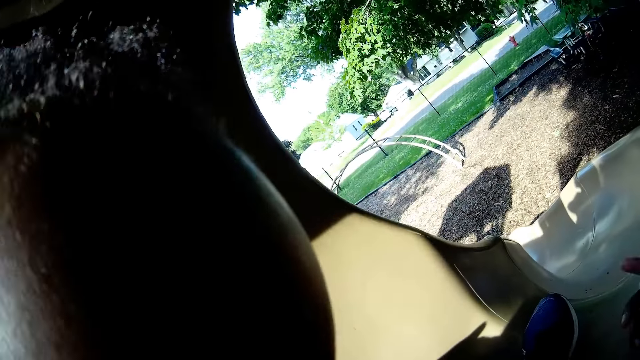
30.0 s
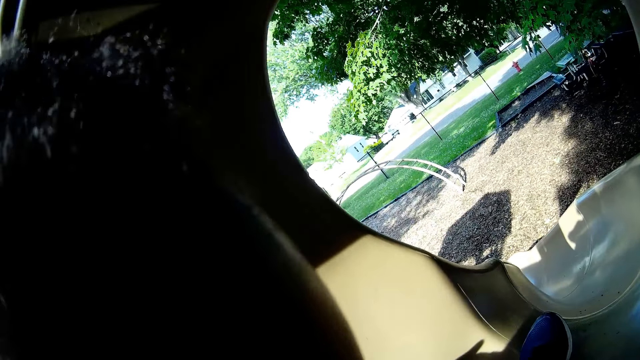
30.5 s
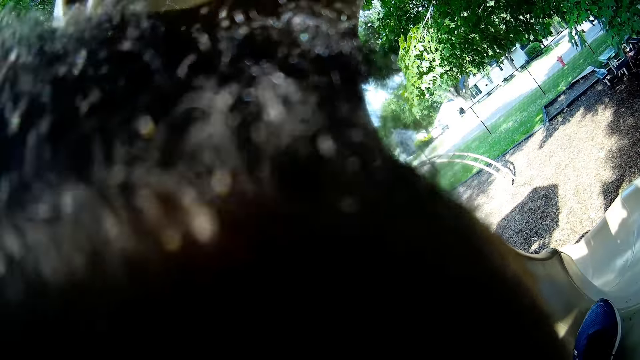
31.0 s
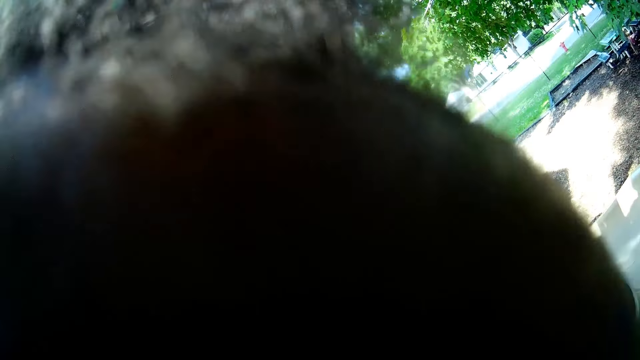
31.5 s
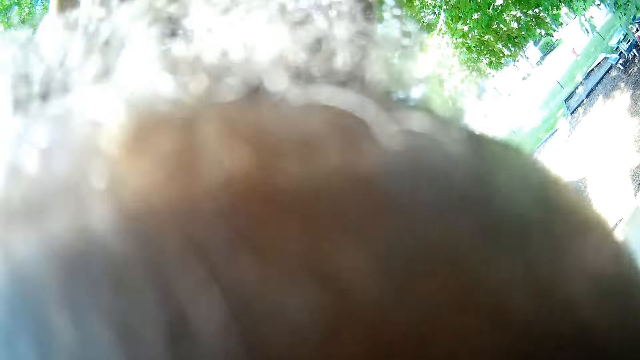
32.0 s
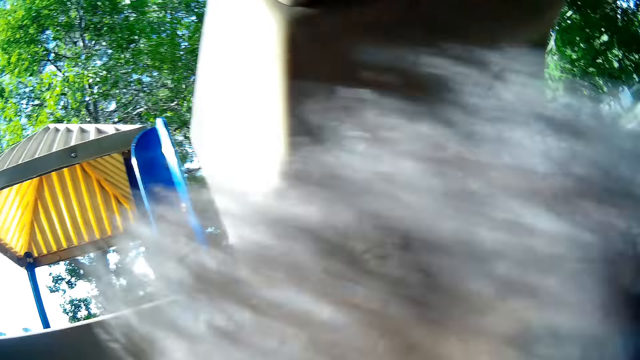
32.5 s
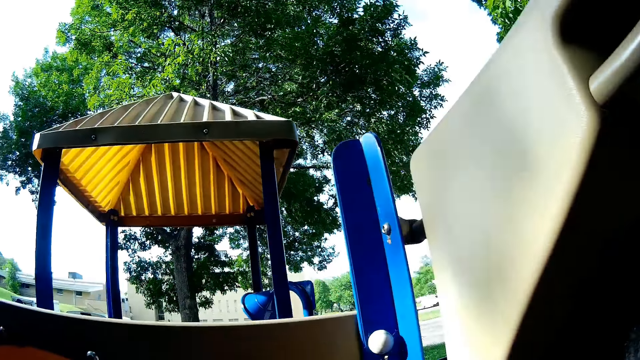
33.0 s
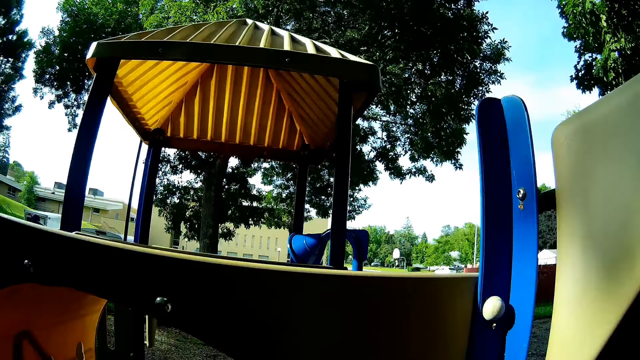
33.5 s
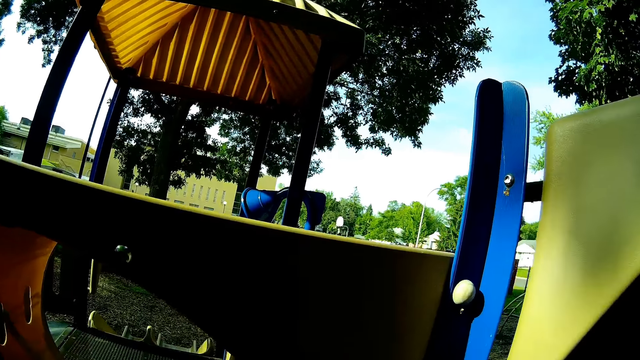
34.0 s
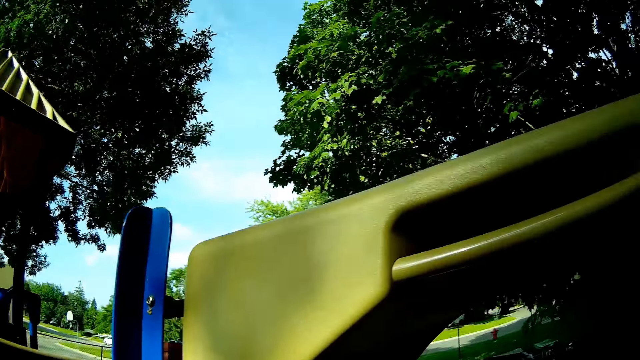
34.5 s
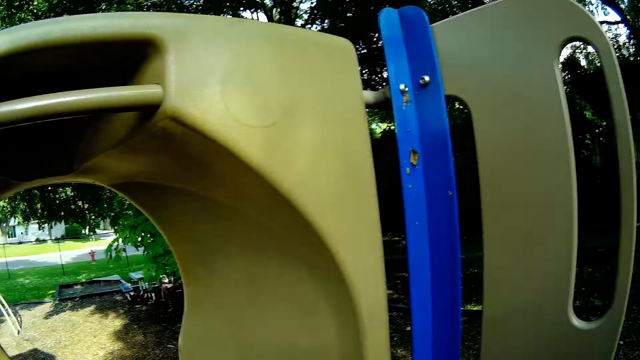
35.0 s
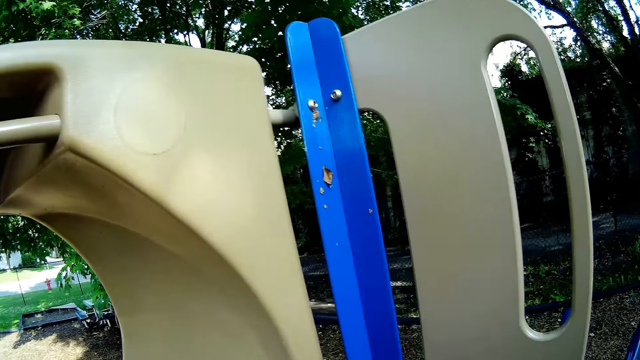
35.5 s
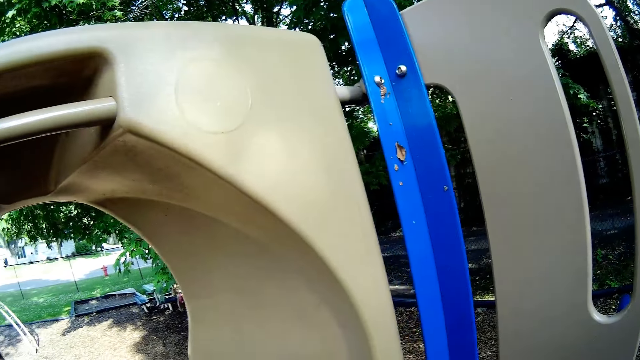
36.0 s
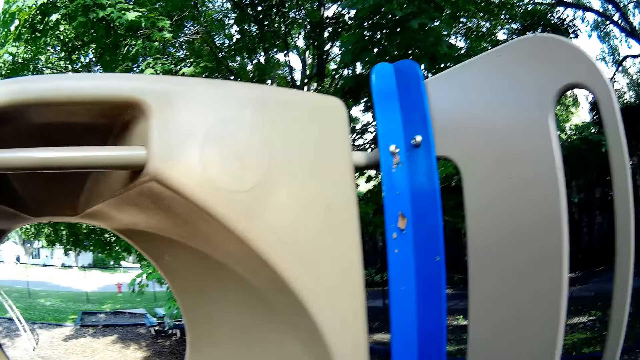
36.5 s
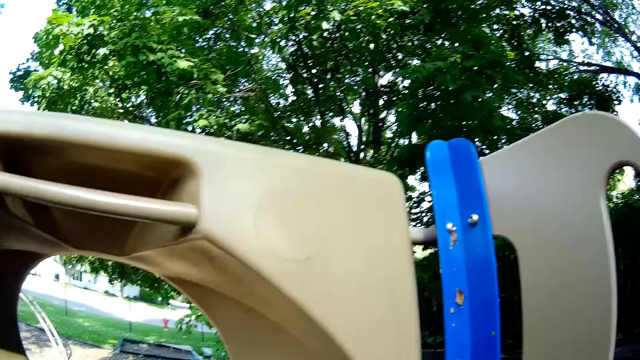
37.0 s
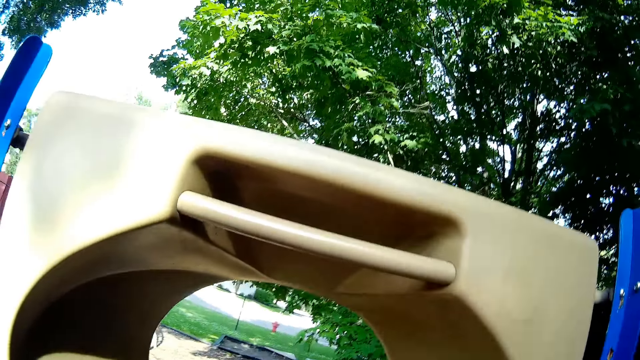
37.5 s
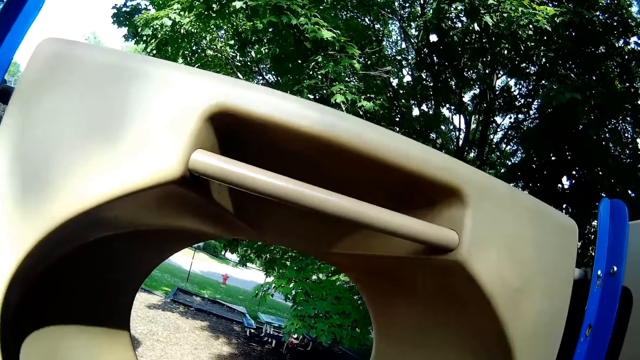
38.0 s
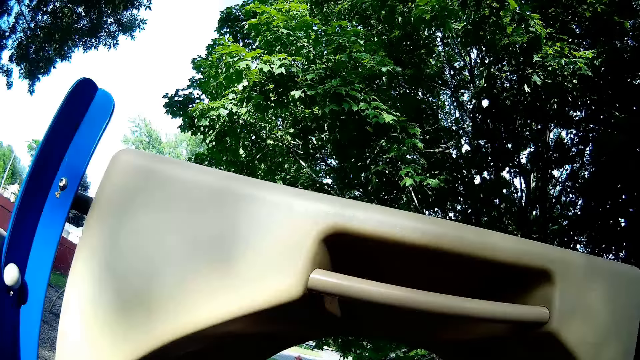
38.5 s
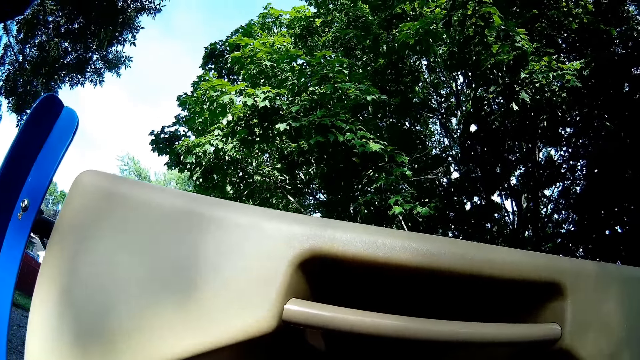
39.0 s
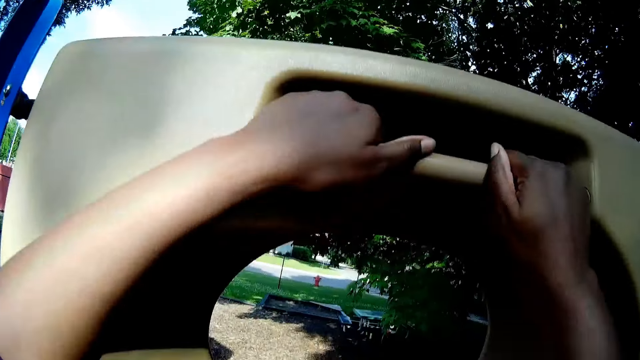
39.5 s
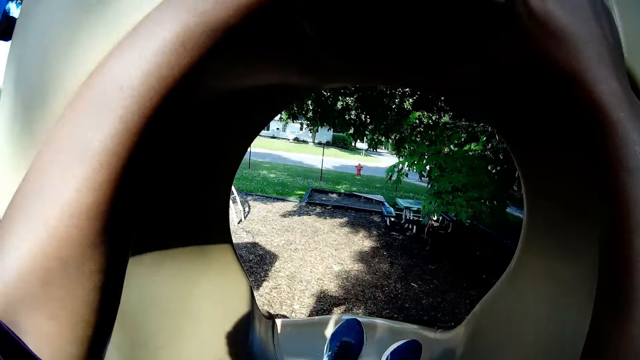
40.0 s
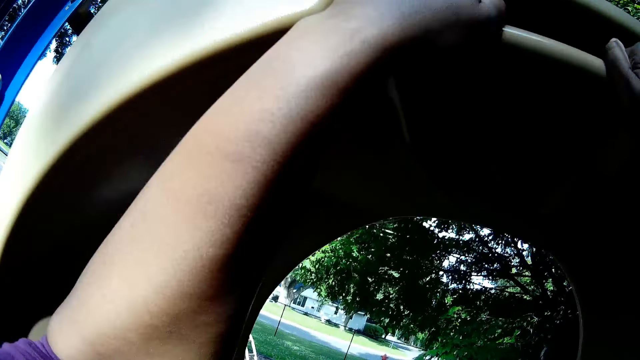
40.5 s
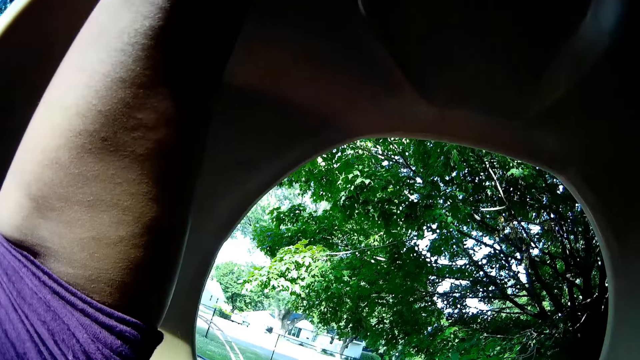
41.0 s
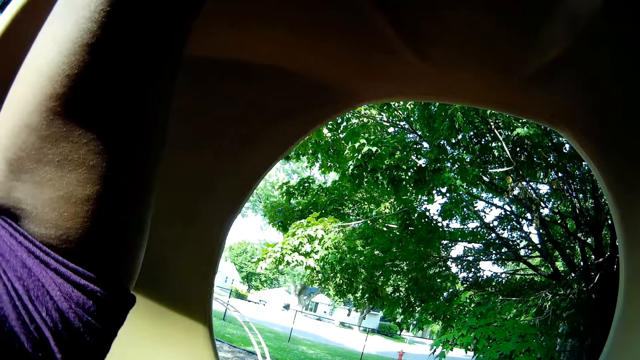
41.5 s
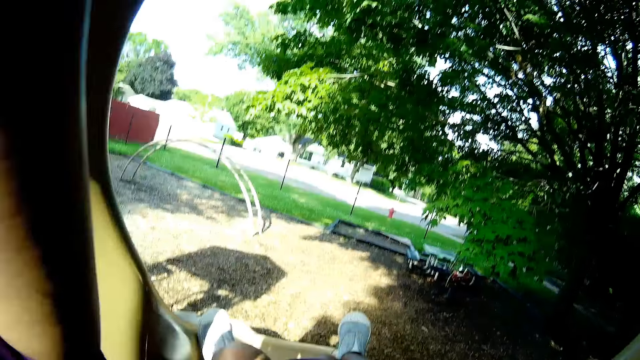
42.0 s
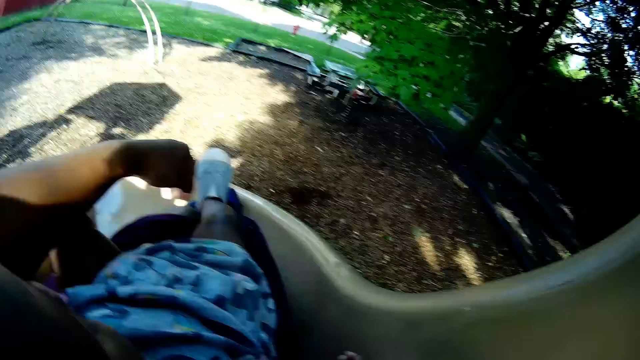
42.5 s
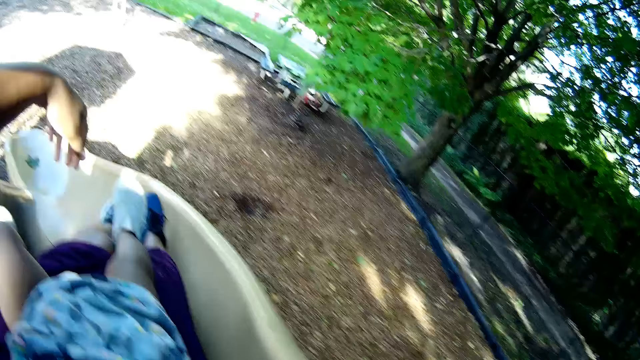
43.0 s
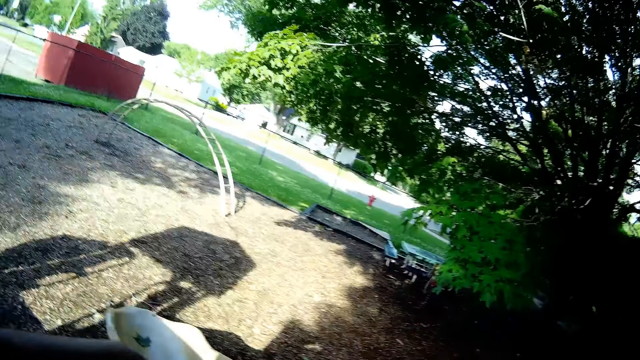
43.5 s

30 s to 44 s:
The camera wearer looks at a baby. They speak to another baby. They look around. They grab the top of a playground slide with both hands. They slide down the playground slide with the first baby.

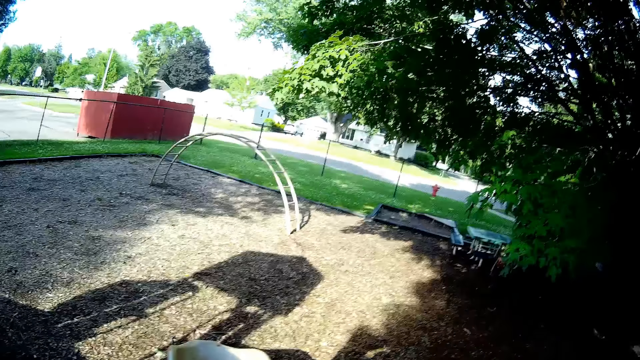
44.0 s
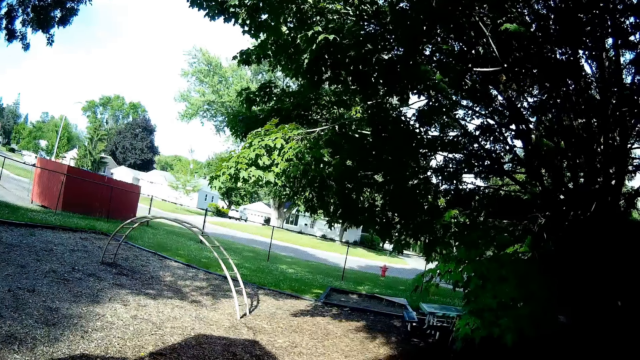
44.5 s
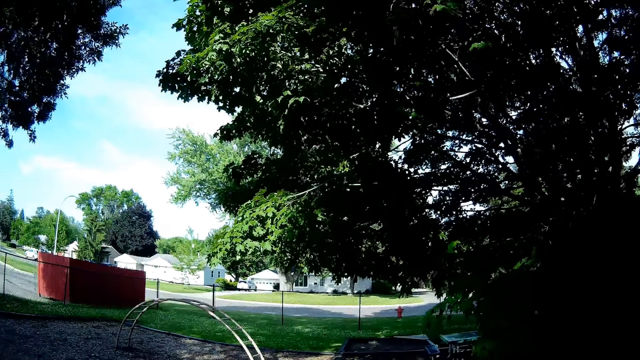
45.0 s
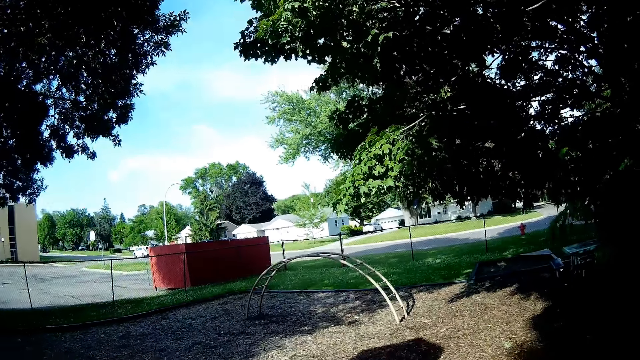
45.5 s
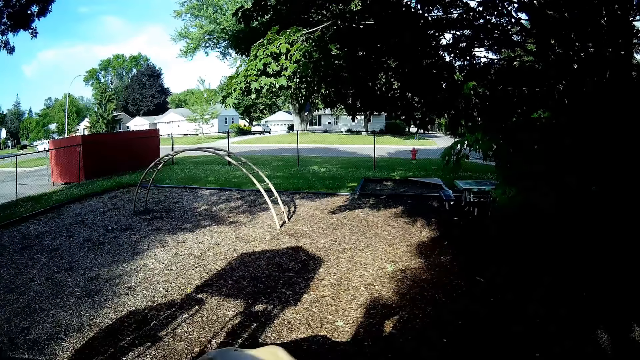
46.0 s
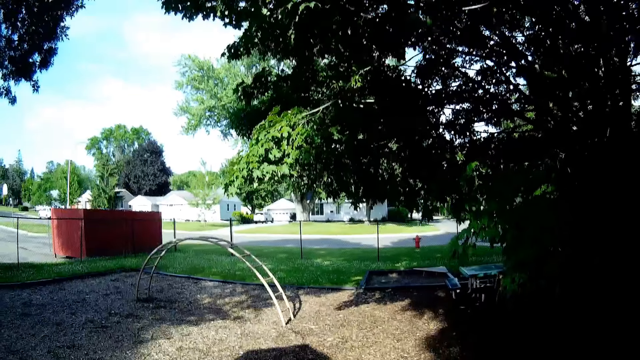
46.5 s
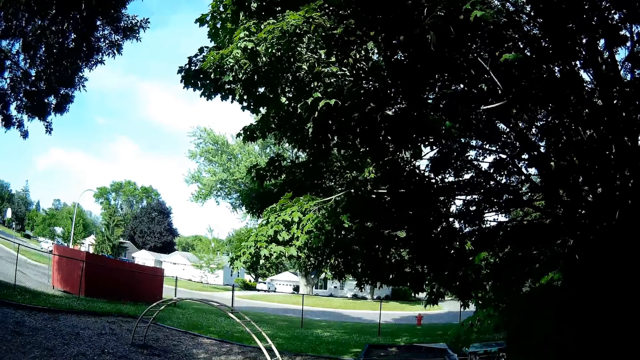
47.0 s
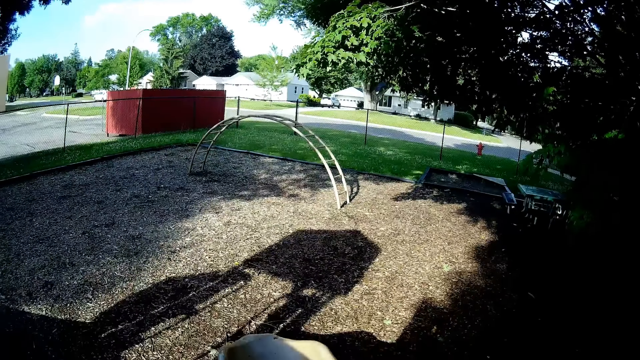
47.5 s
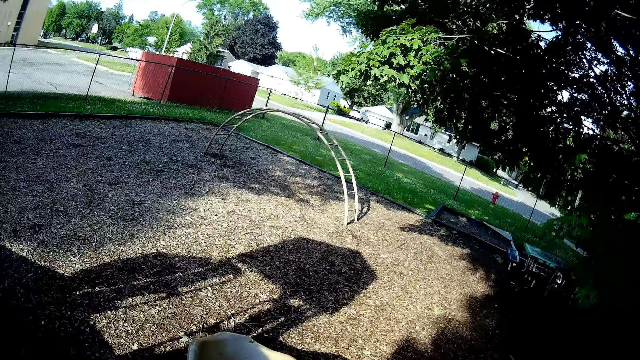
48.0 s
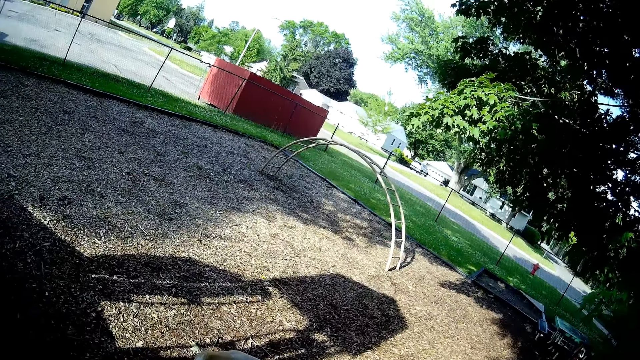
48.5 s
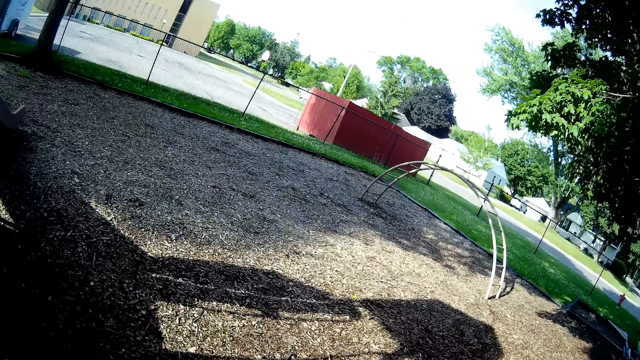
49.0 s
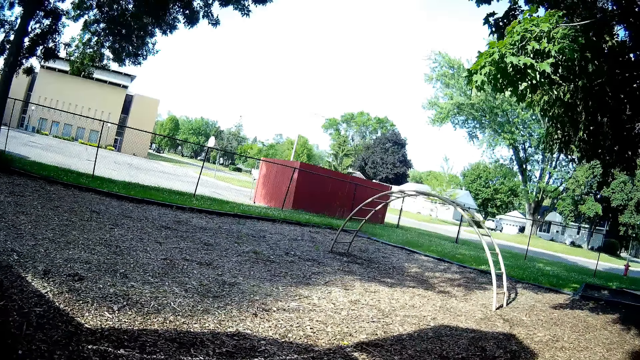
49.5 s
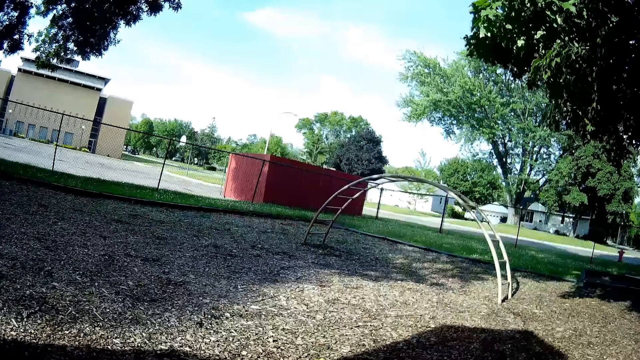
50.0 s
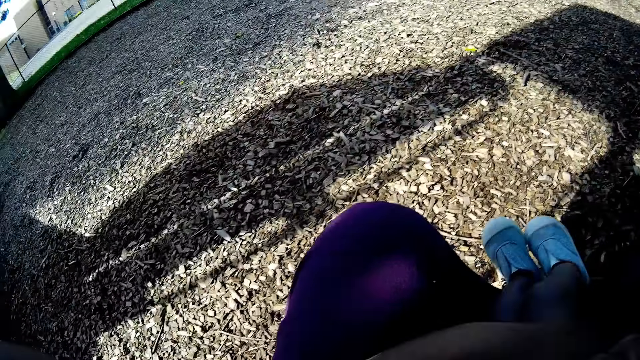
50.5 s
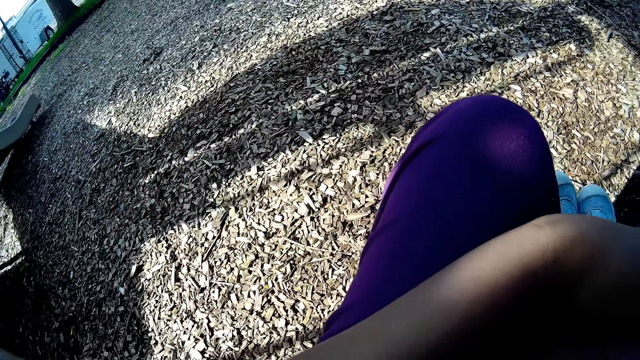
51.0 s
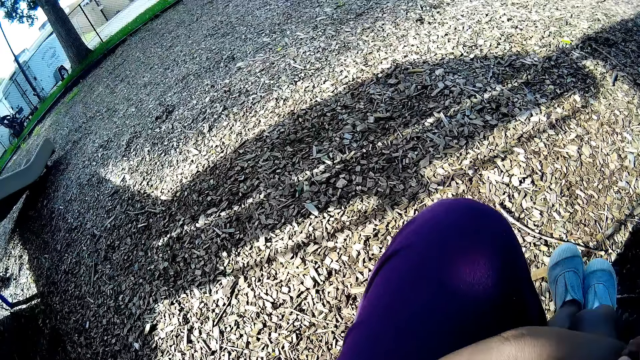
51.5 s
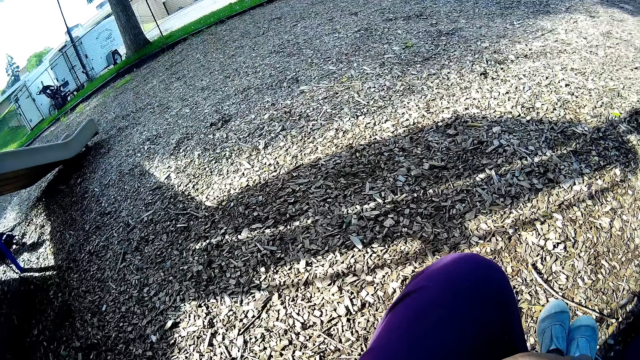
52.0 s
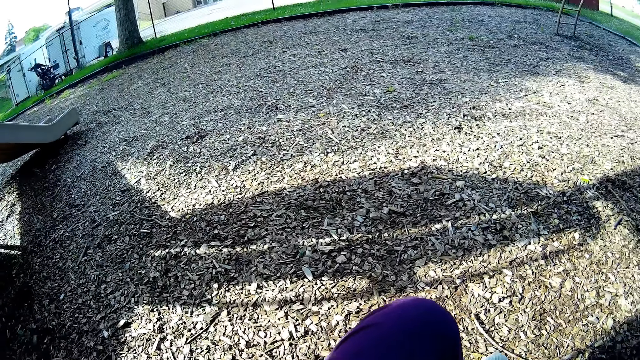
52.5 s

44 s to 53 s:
The camera wearer speaks. They look around. They walk.
